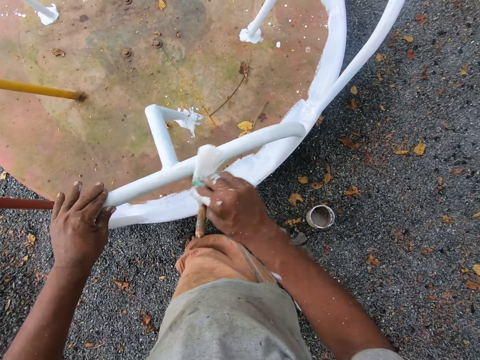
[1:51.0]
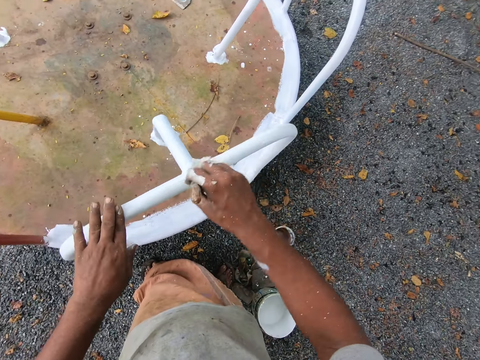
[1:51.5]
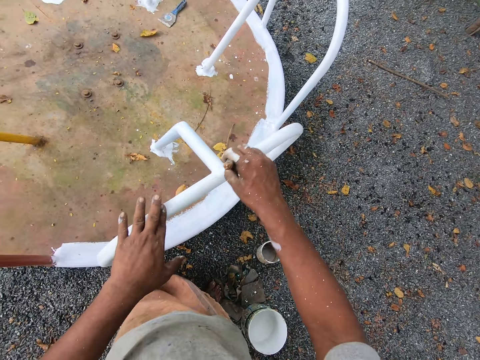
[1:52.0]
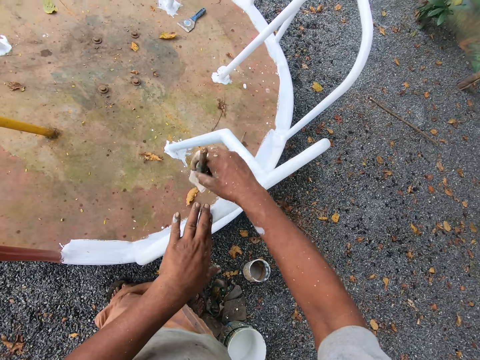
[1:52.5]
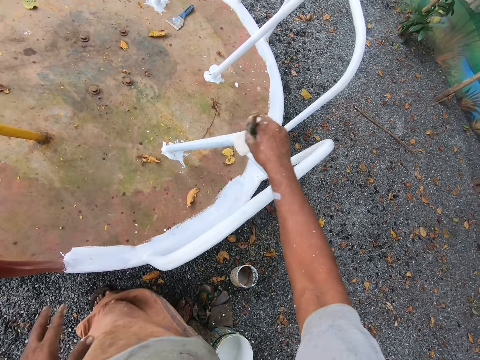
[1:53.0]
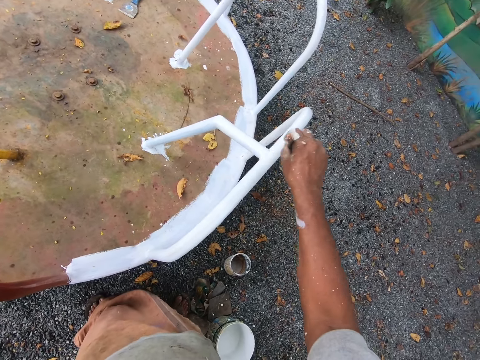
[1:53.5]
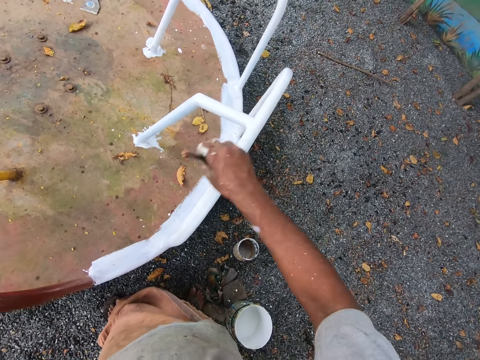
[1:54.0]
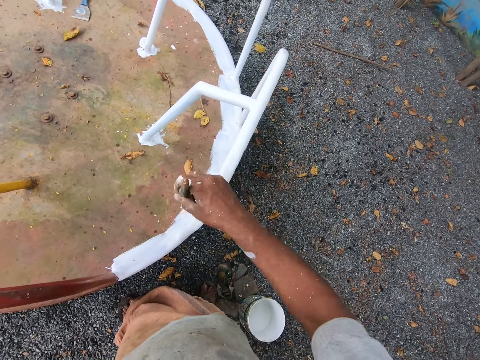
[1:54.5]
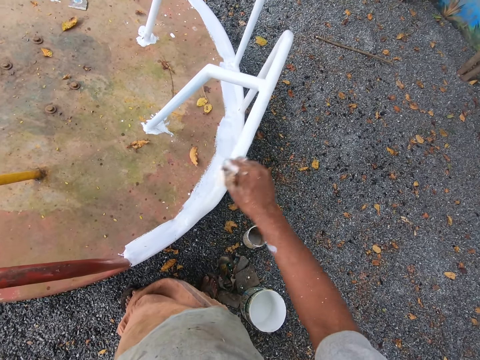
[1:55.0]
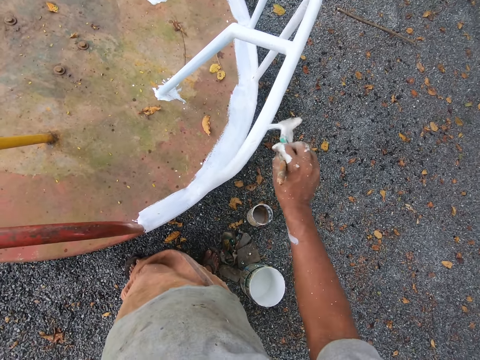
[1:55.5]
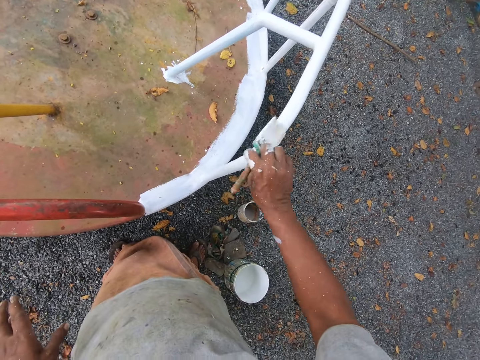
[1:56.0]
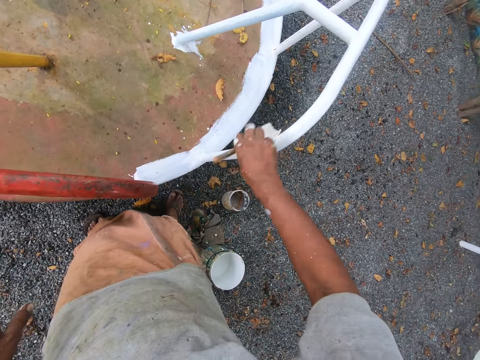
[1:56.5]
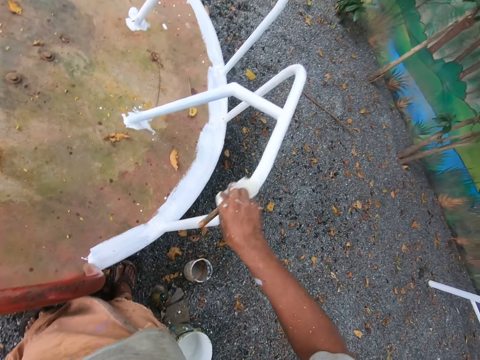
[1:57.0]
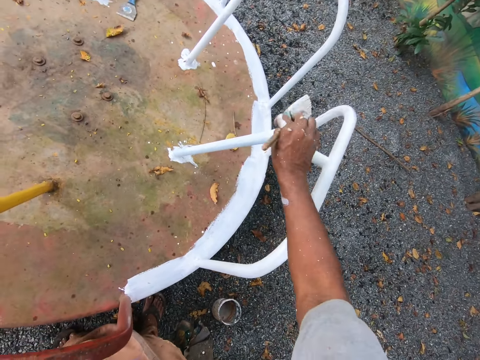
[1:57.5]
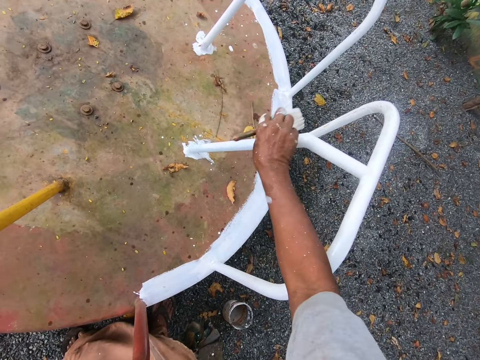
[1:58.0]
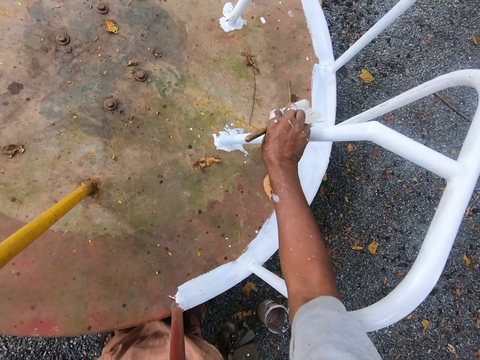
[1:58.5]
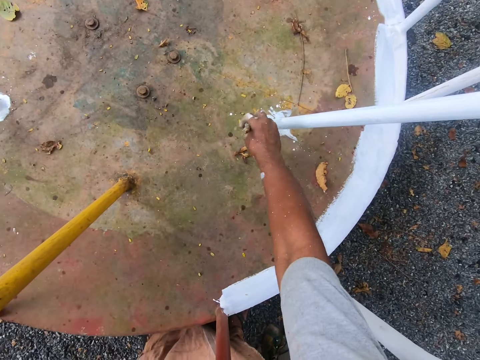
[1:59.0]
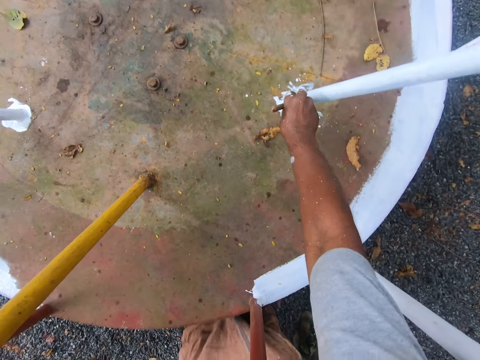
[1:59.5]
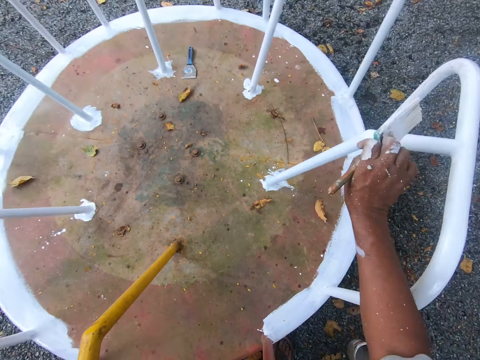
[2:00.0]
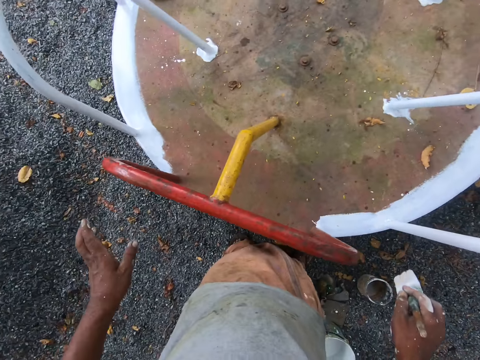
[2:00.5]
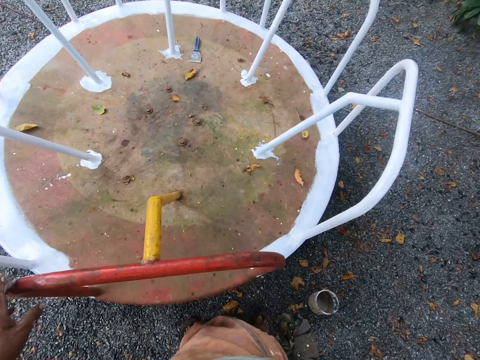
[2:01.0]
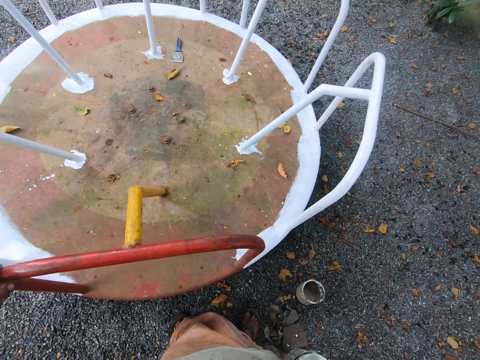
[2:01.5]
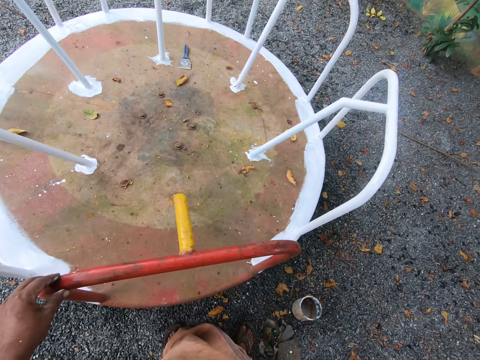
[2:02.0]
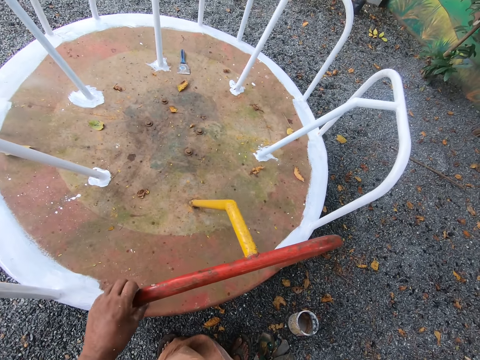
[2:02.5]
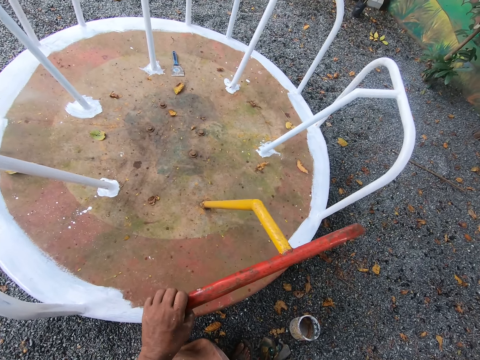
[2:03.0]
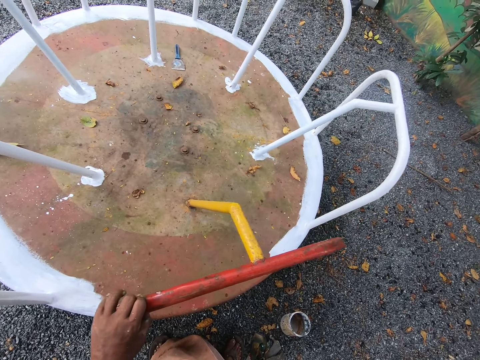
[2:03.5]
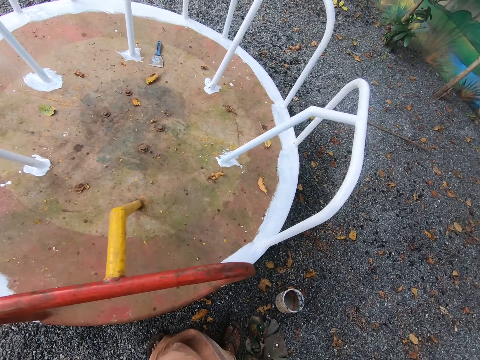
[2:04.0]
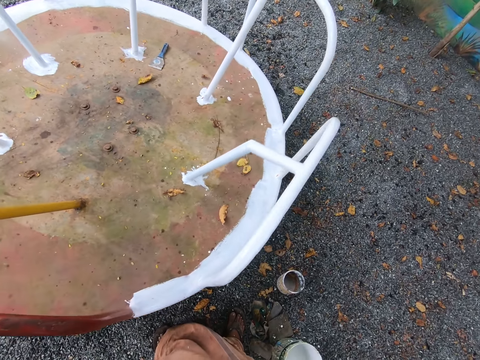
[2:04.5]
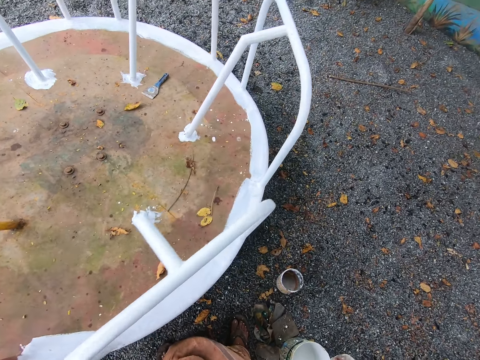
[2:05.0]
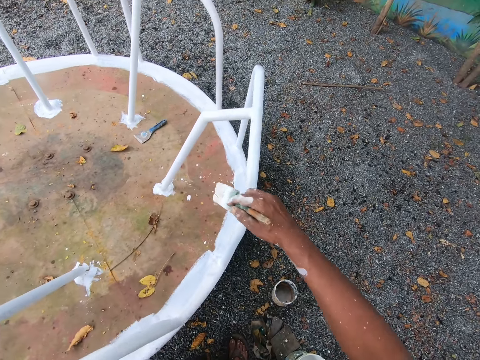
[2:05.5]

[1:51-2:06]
The camera wearer lets go of the railing. He paints the railing with the paint brush. He holds another railing with his hand and stares at the railing. He rotates the playground roundabout with his left hand.

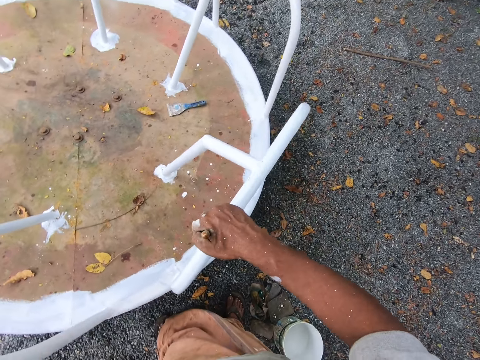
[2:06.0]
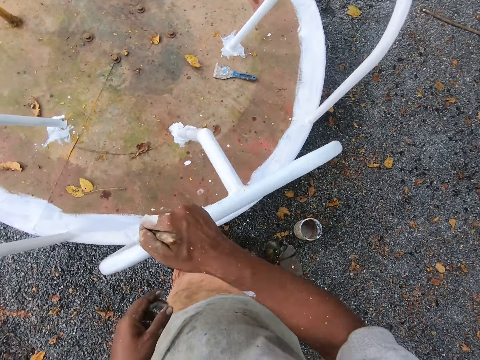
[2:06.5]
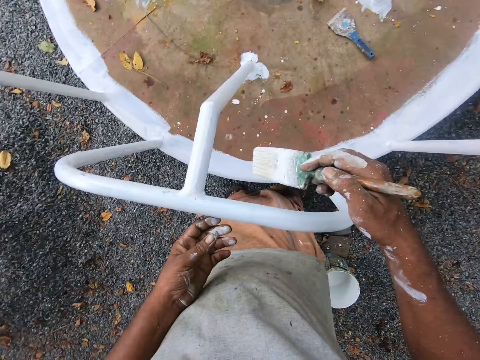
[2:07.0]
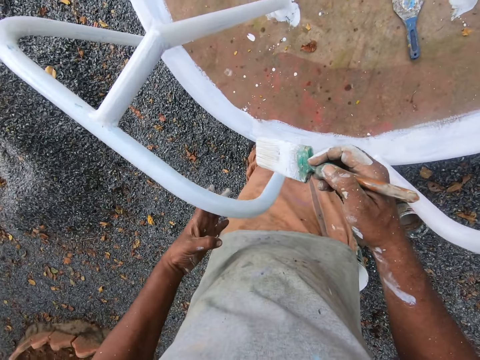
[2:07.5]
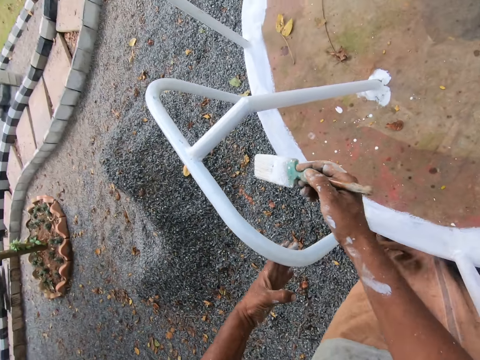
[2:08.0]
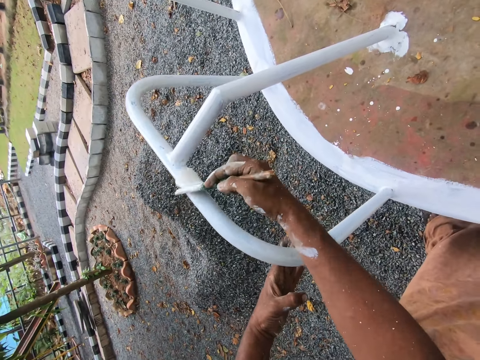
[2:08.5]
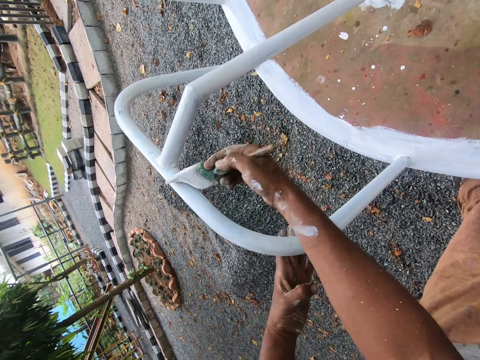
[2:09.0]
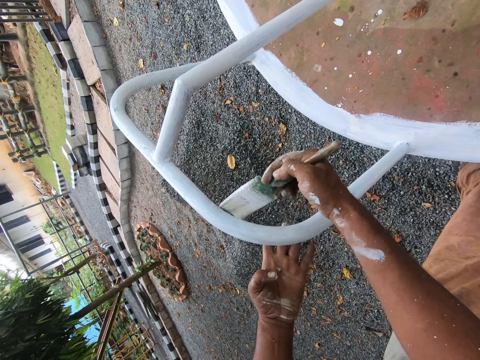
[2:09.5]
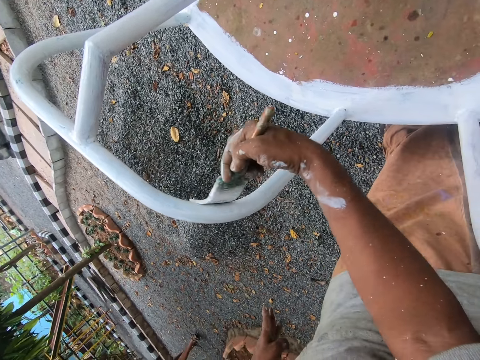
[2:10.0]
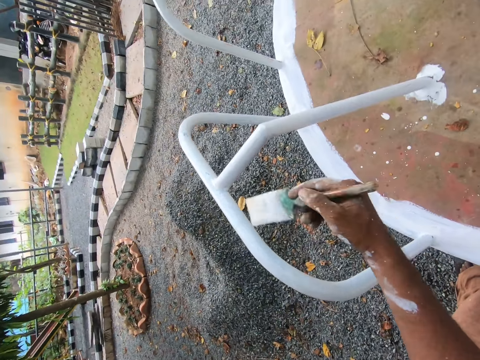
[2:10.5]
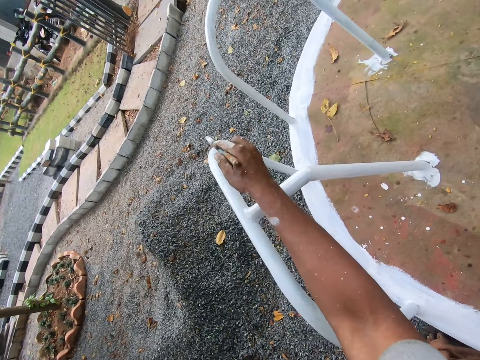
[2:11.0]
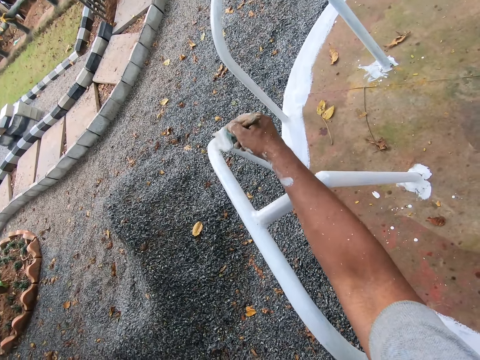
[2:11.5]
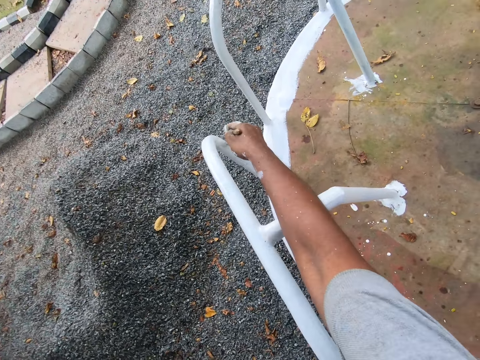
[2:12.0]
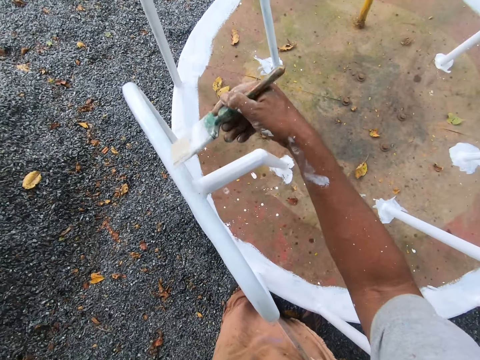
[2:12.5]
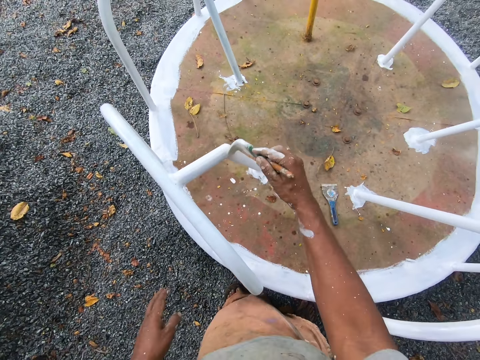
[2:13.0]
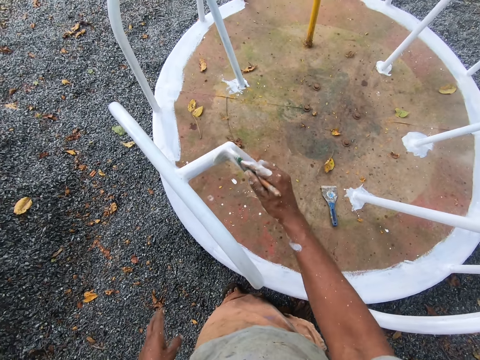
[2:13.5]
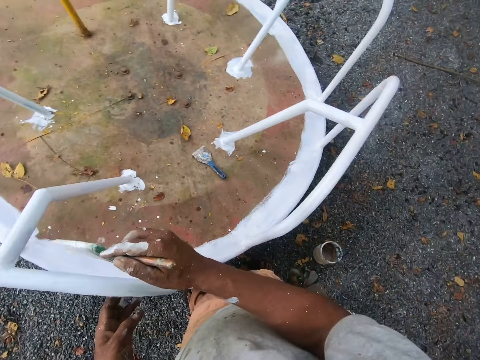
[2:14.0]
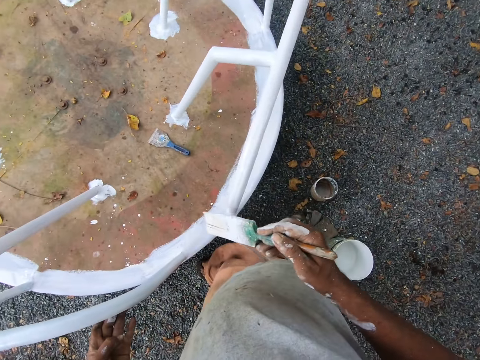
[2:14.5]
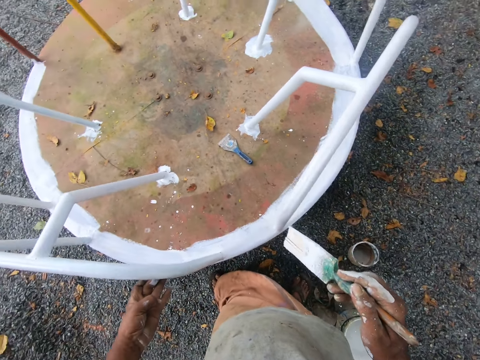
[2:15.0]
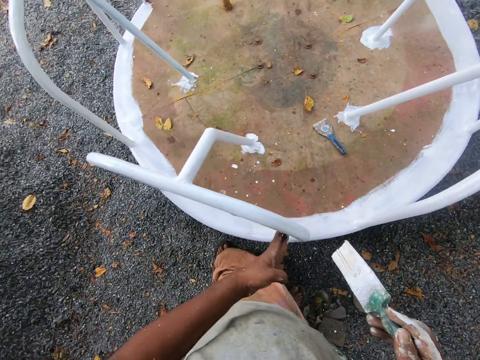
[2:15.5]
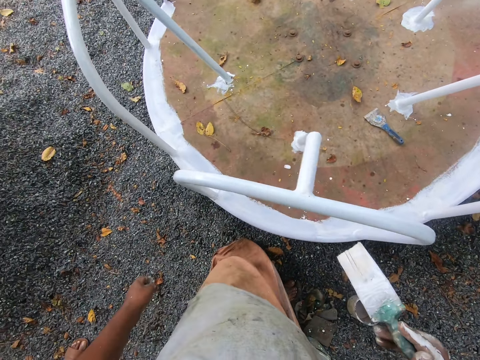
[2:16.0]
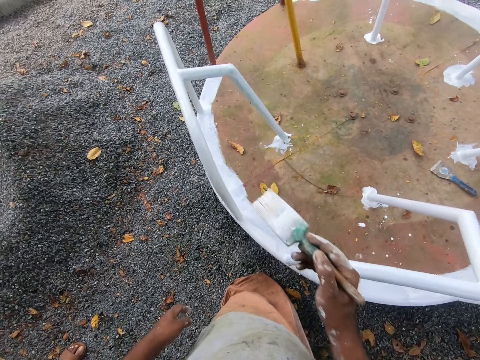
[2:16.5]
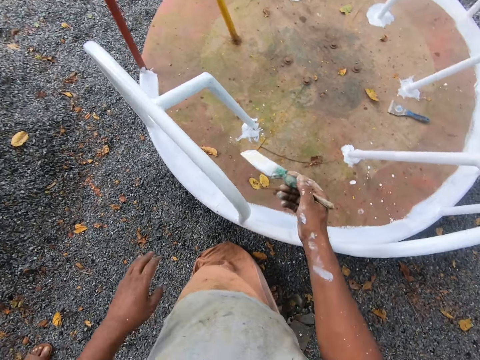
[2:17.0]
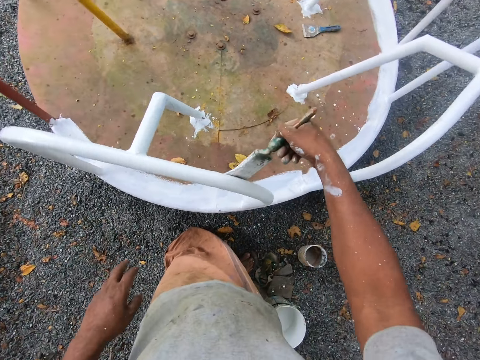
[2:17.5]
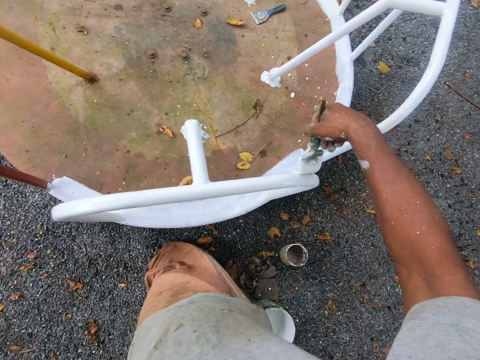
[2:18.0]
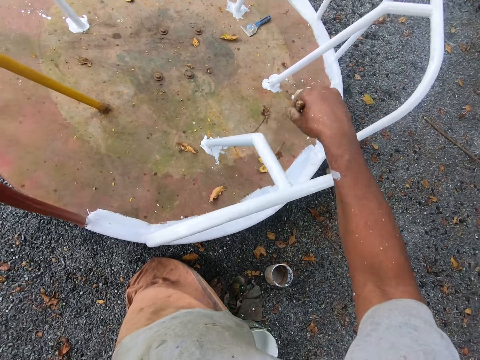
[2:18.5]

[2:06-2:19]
The camera wearer stops the playground roundabout with his left hand. He holds another railing with his hand. He paints the playground roundabout with the paint brush in his right hand. He lets go of the railing. He paints the railing with the paint brush. He holds another railing with his hand. He rotates the playground roundabout with his left hand. He stares at the railing. He paints the railing with the paint brush.
